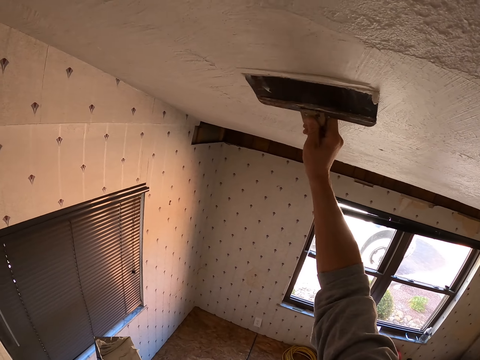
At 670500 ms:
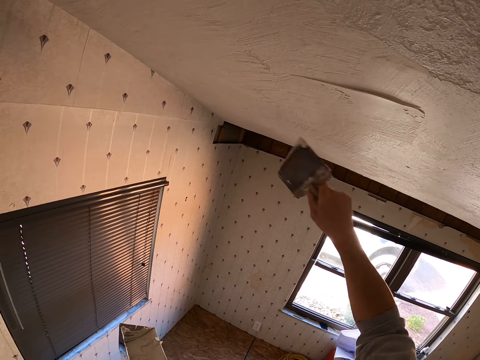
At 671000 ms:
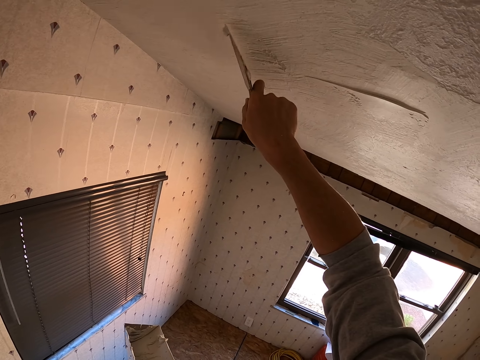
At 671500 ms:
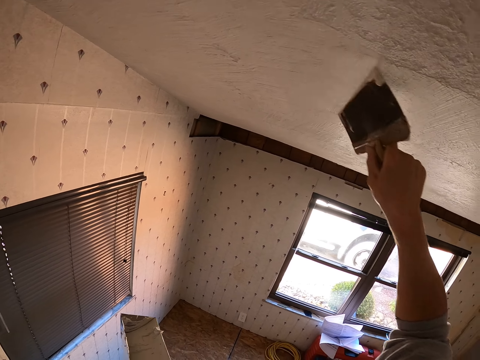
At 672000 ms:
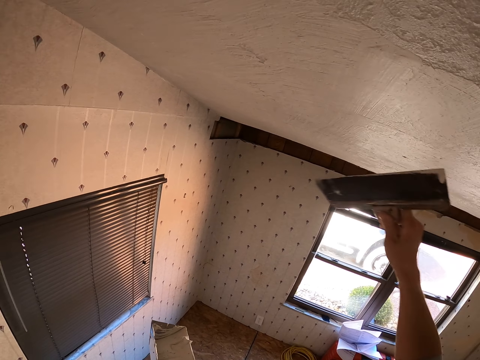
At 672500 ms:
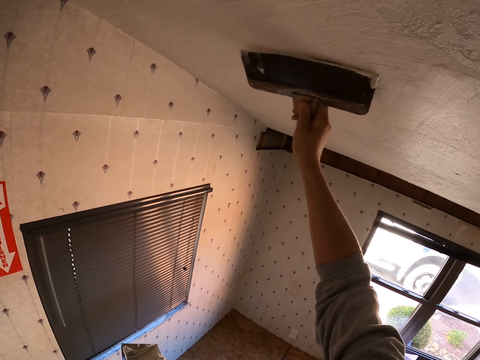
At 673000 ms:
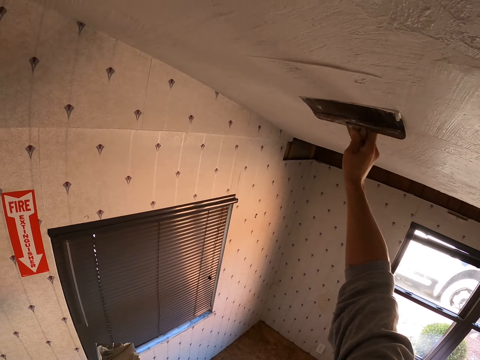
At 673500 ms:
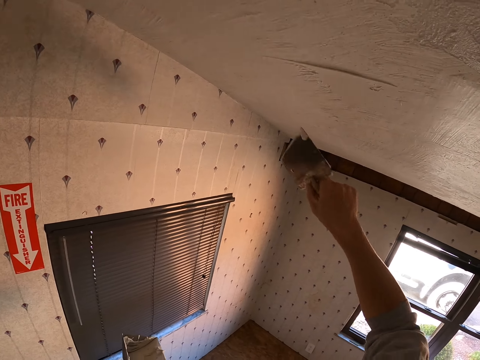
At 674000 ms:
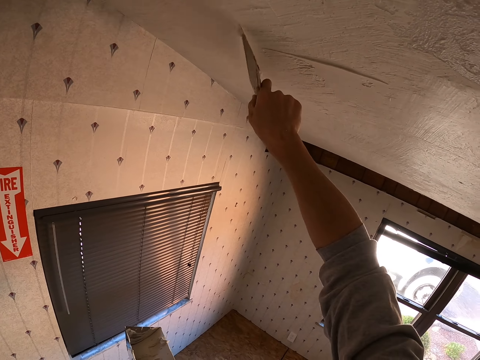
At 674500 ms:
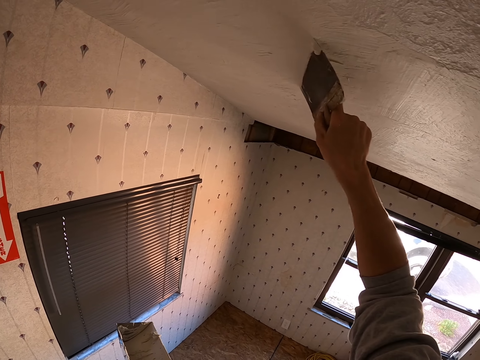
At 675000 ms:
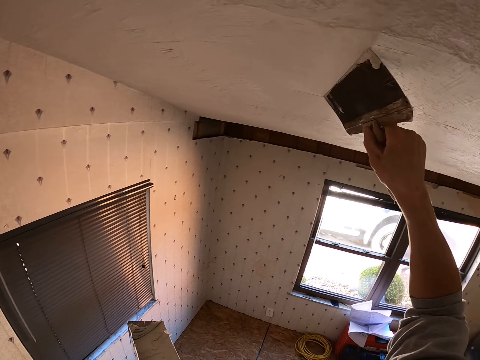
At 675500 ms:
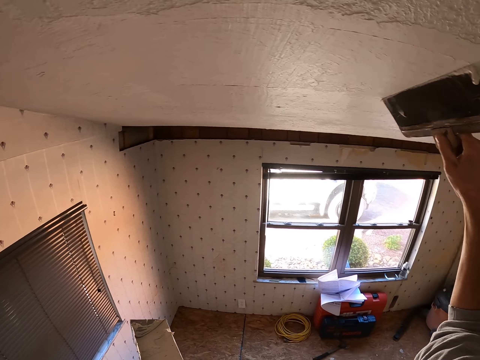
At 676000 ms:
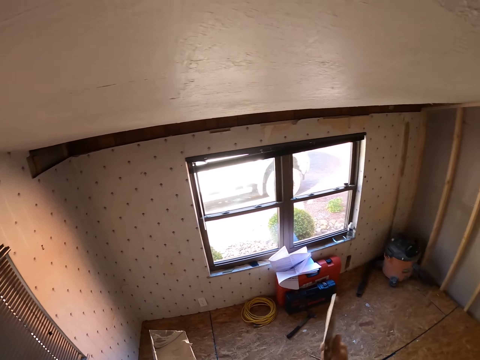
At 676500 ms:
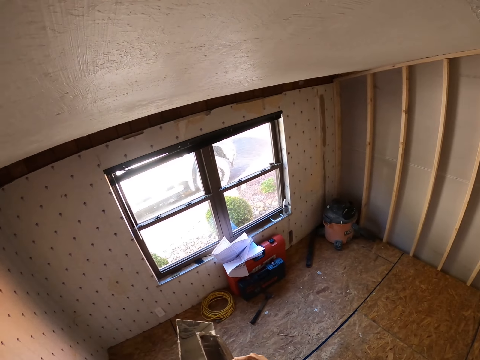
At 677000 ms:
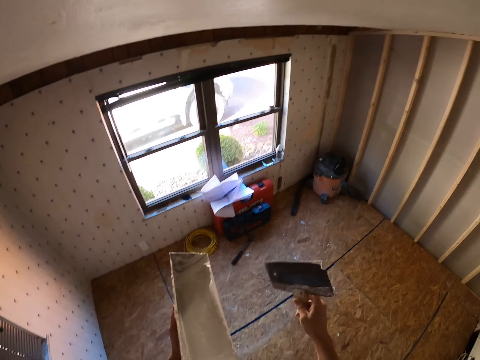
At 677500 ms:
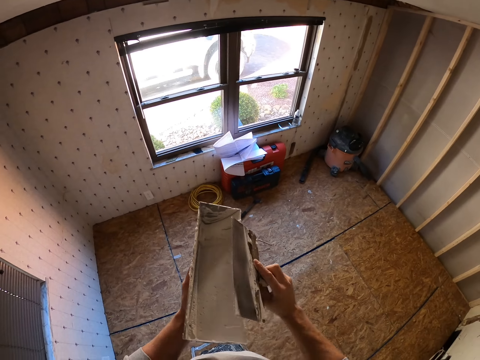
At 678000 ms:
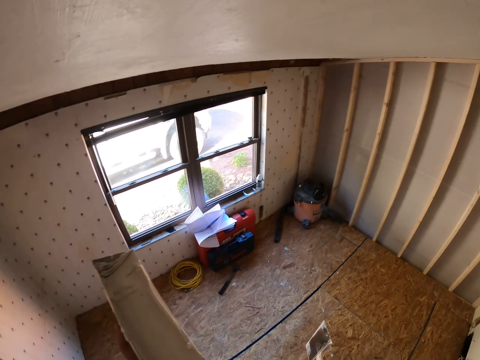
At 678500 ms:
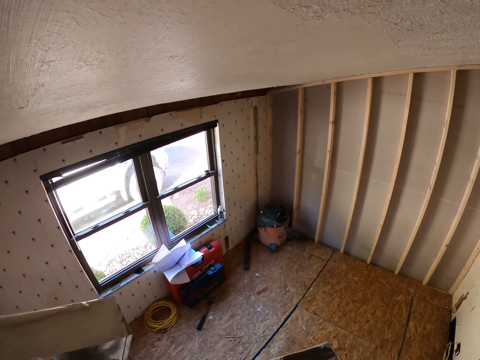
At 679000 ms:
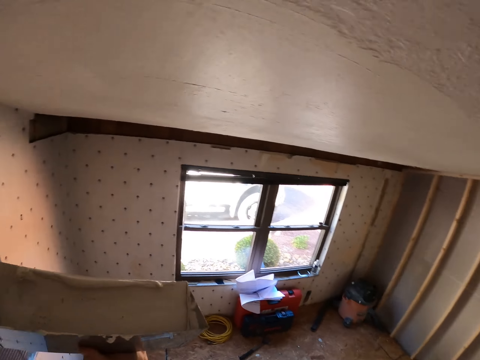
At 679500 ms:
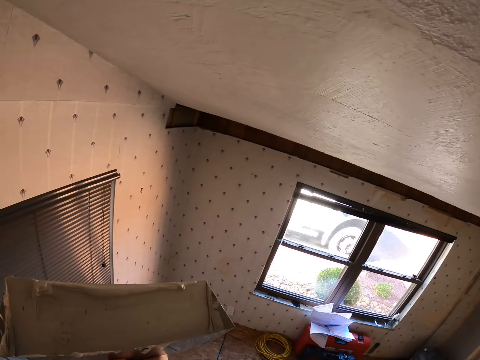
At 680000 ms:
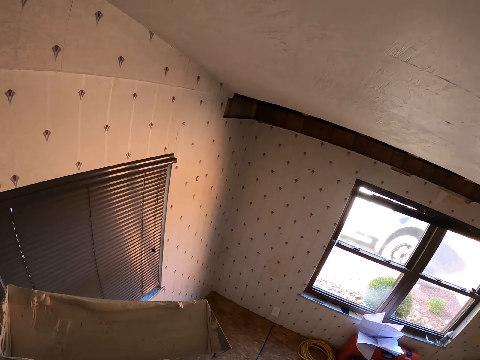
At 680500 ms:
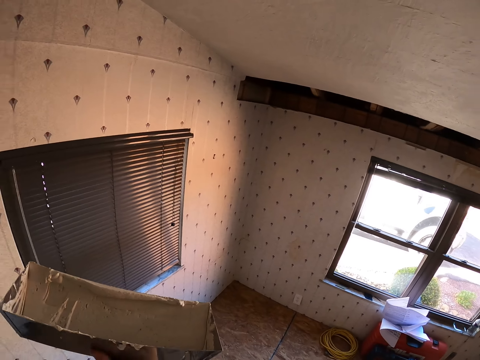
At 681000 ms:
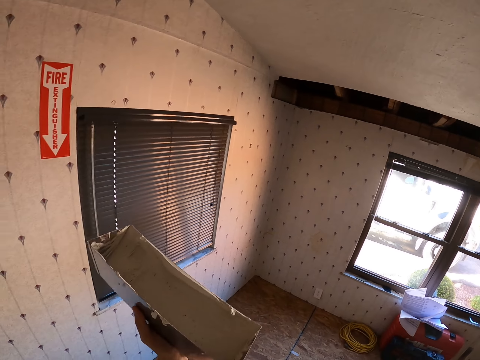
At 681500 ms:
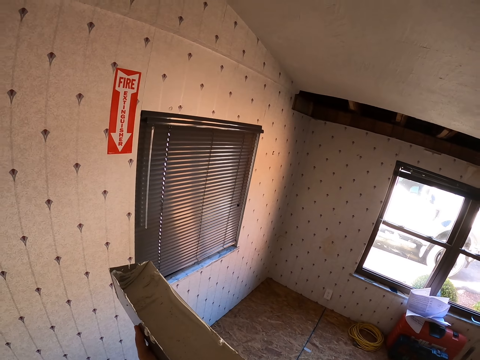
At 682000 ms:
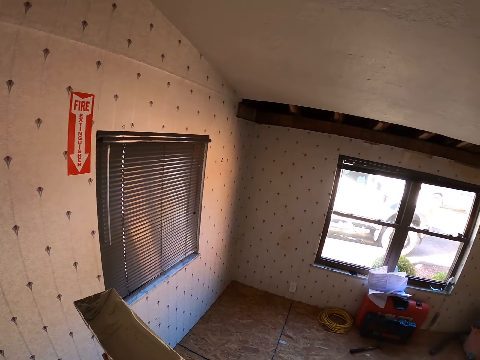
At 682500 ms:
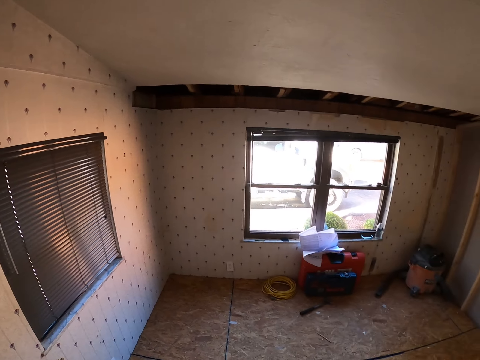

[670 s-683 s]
The camera wearer drops the right hand. They remove paint from the scraper. They lift the scraper. They look around. They hold the paint. They look at the ceiling.

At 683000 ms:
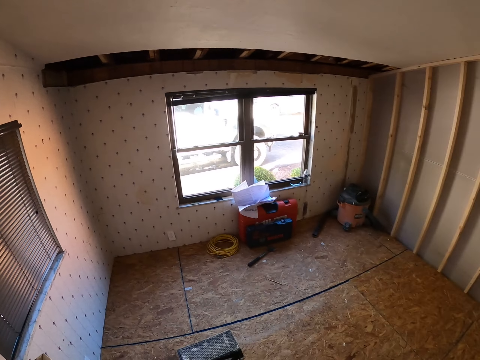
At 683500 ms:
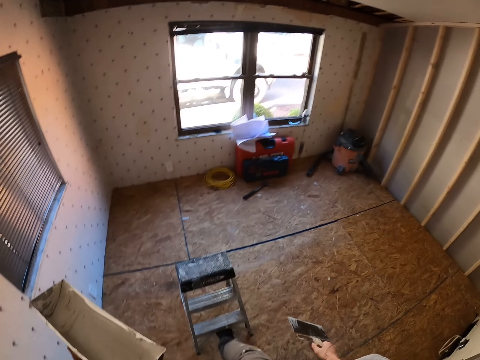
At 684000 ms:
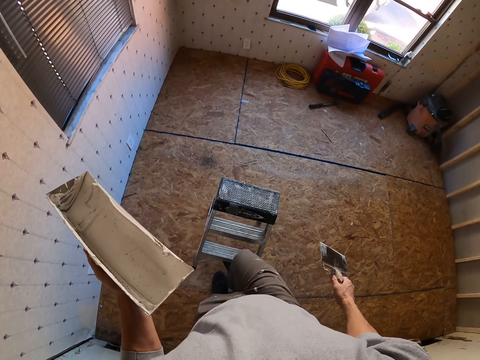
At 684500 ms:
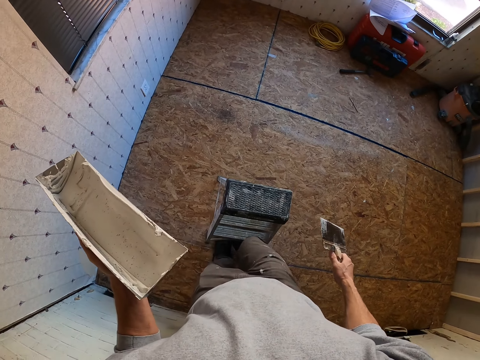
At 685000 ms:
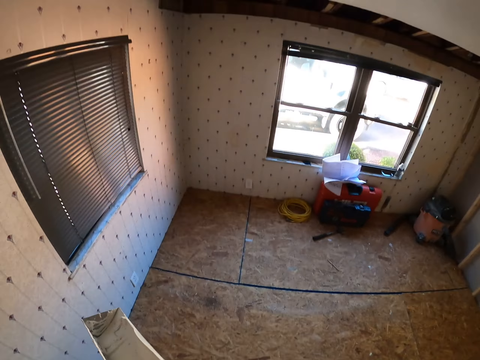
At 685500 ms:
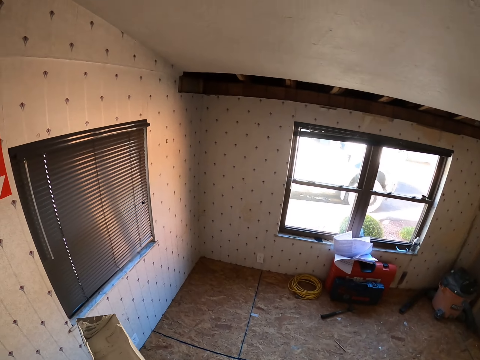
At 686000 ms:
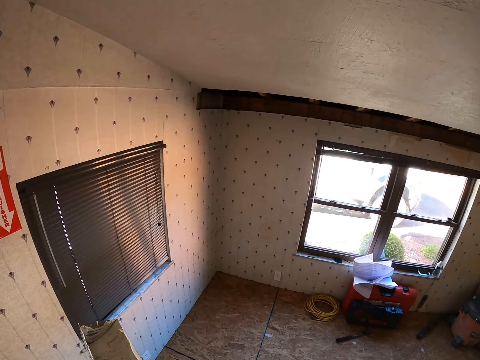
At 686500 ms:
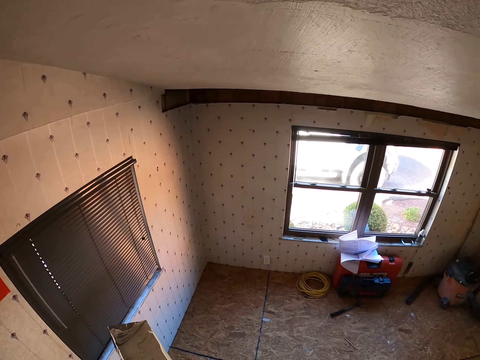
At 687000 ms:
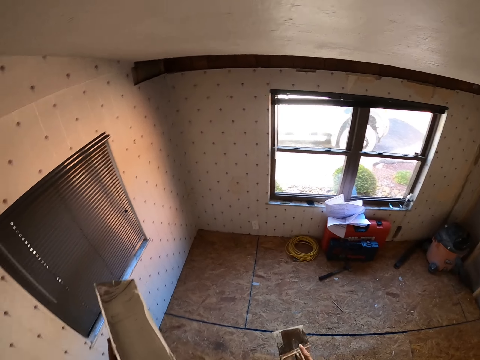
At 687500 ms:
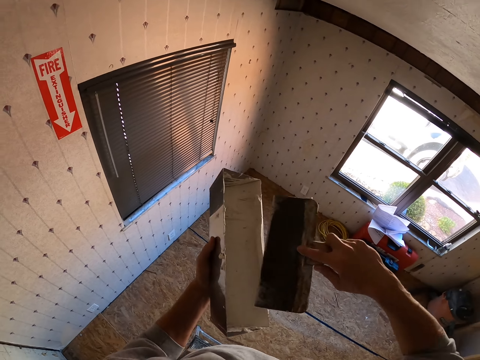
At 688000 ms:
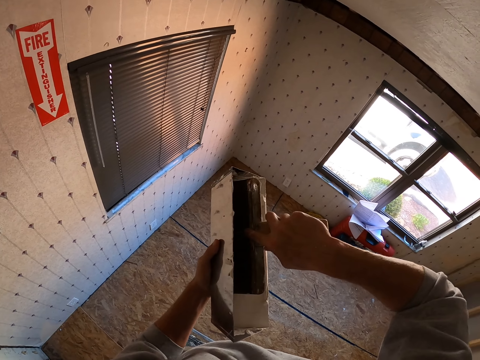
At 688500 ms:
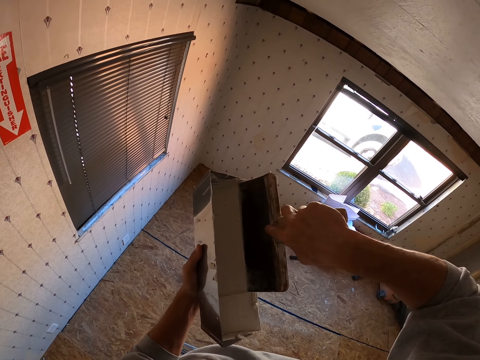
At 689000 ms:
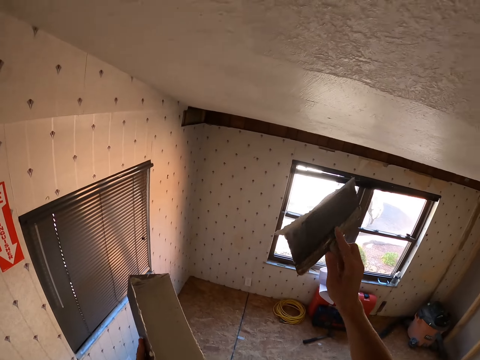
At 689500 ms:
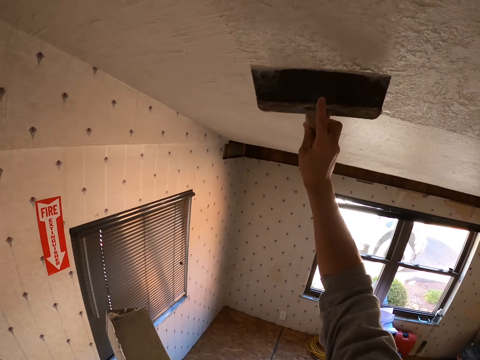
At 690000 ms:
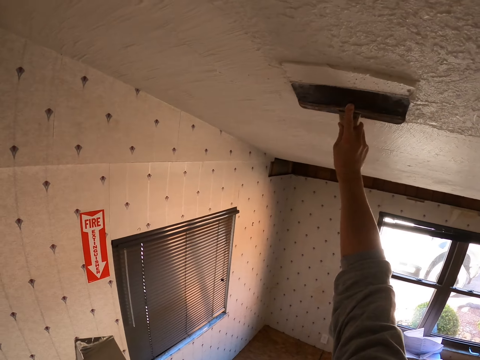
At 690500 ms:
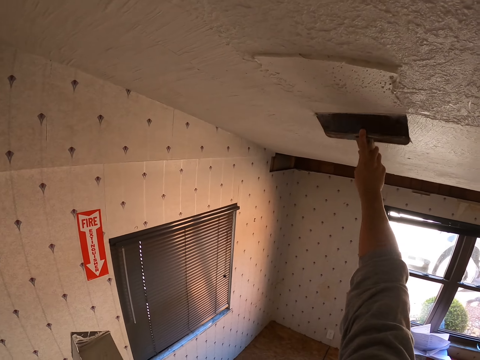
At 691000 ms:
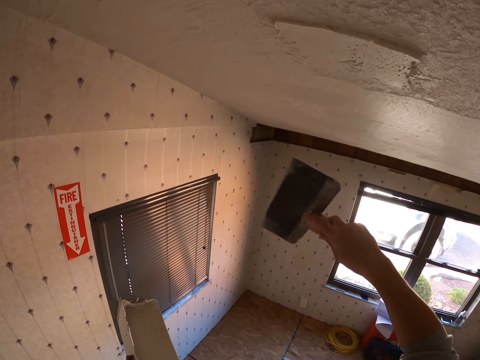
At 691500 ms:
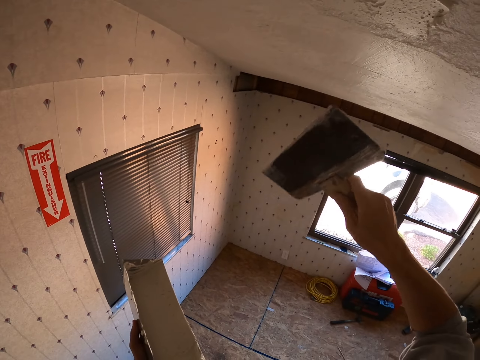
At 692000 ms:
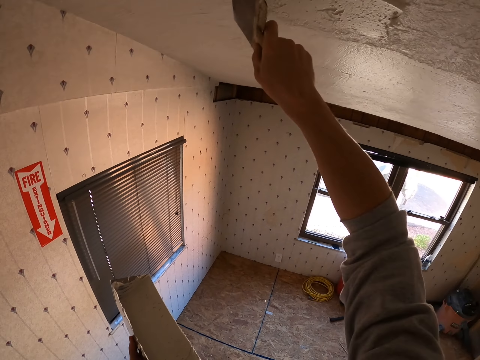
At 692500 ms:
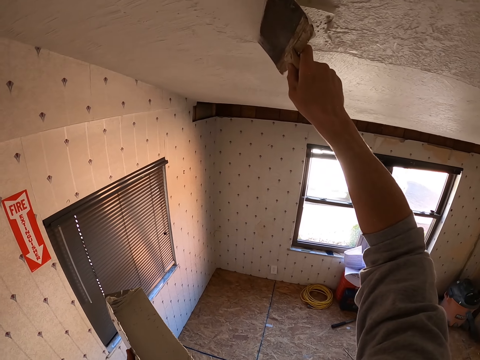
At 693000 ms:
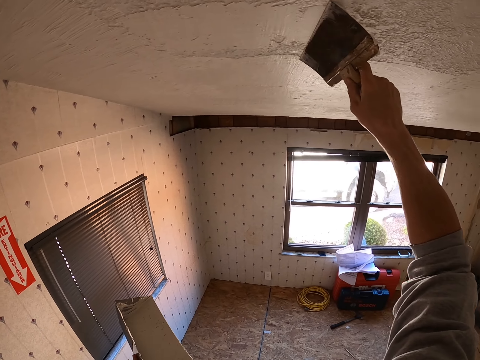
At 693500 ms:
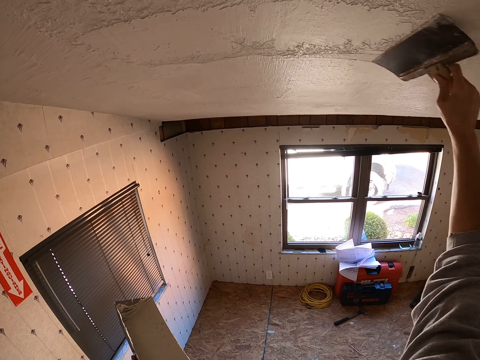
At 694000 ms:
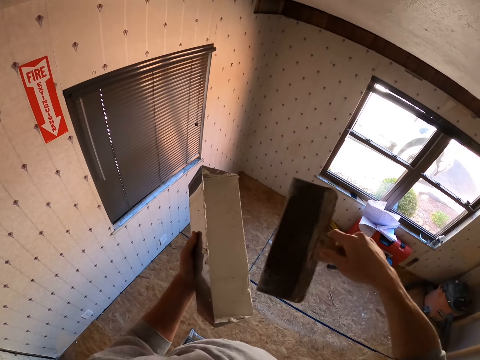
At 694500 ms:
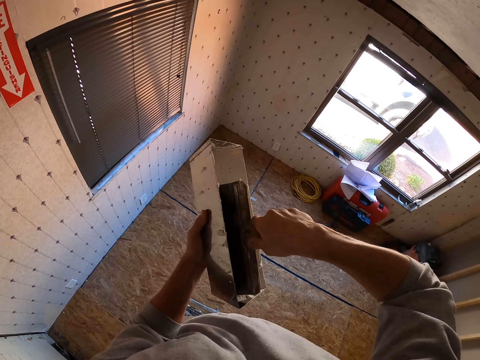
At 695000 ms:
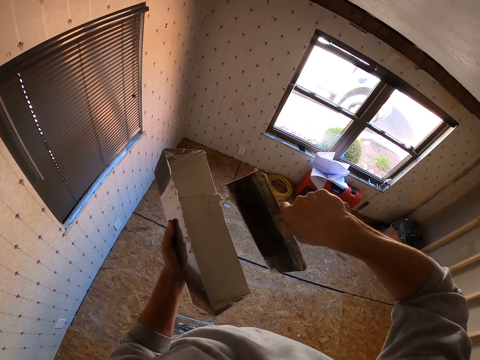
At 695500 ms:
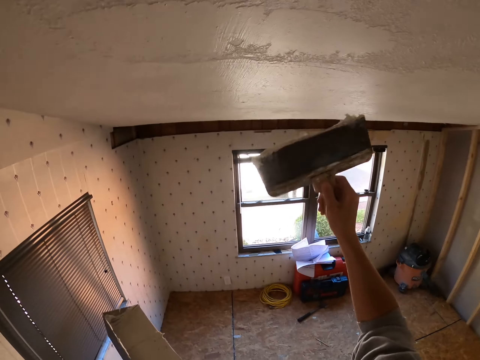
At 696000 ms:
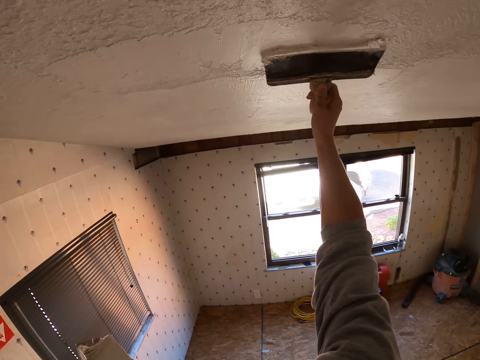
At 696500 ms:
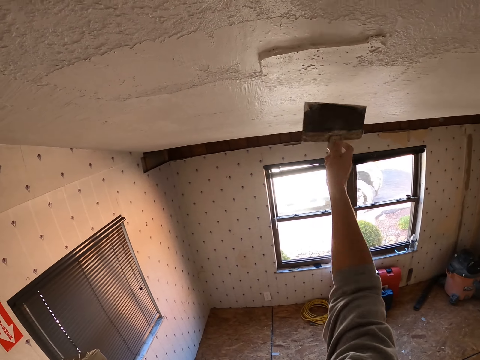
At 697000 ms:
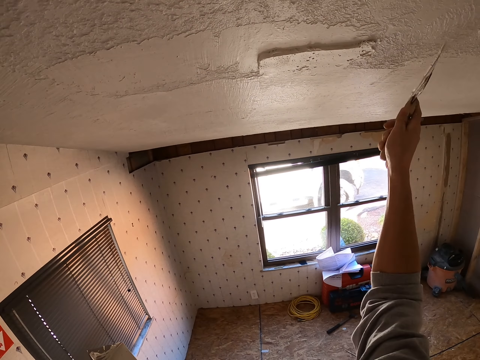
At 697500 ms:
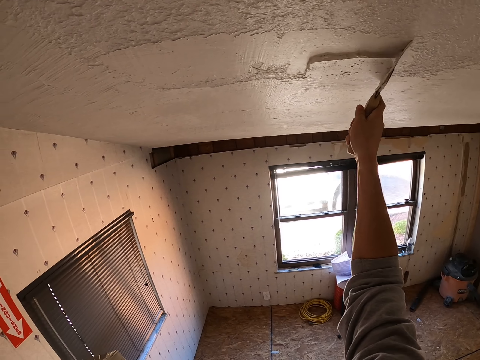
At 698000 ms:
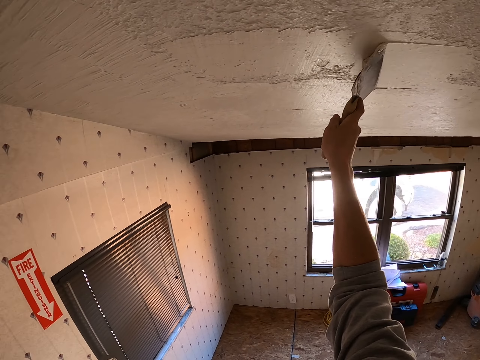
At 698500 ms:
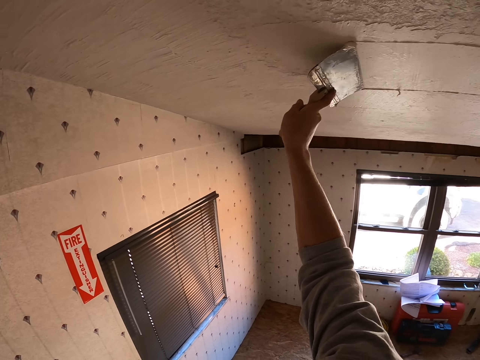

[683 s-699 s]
The camera wearer pushes the ladder with his leg. He looks around. He climbs on the ladder. He inserts the scraper on the paint. He lifts the scraper. He paints the ceiling with the scraper. He moves the right hand. He paints the ceiling with the scraper. He drops the right hand. He inserts the scraper on the paint. He lifts the scraper. He paints the ceiling with the scraper.
